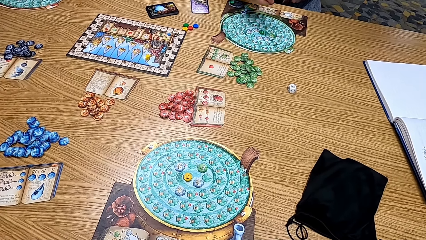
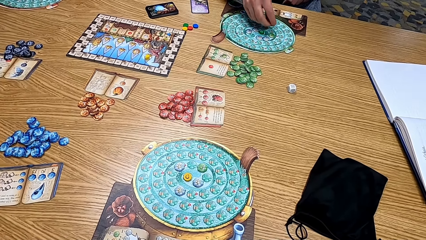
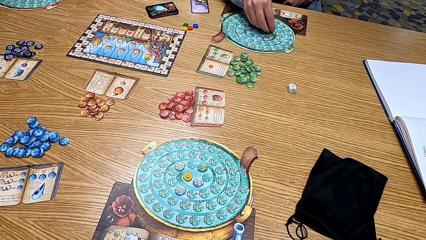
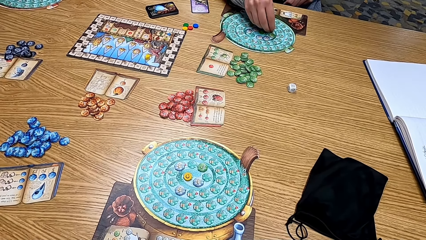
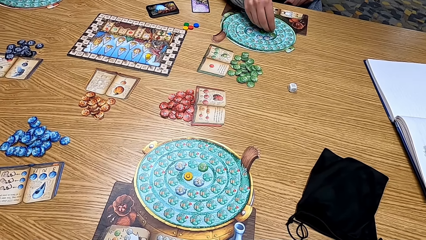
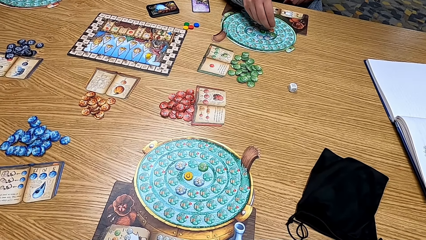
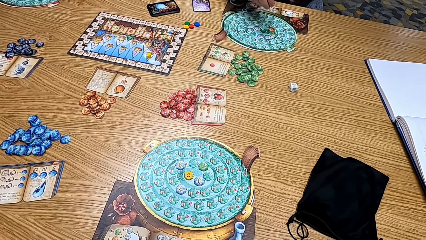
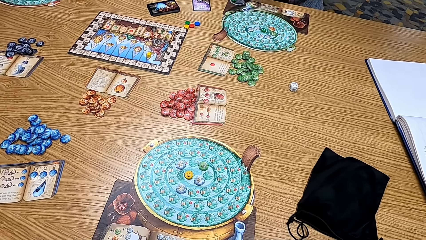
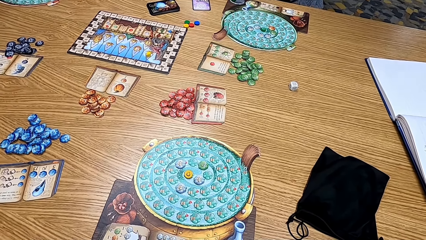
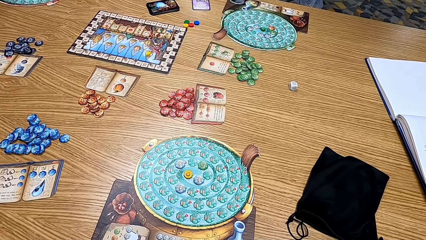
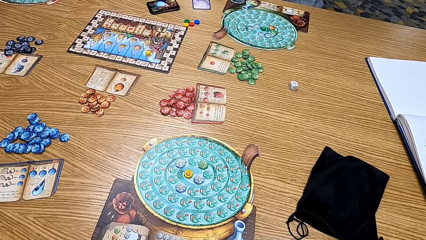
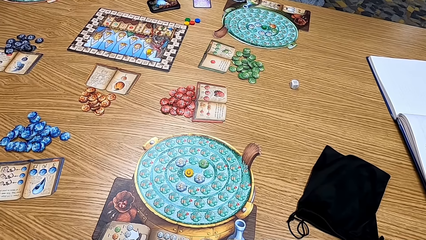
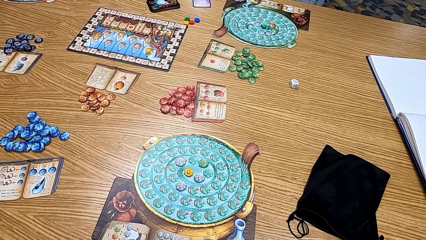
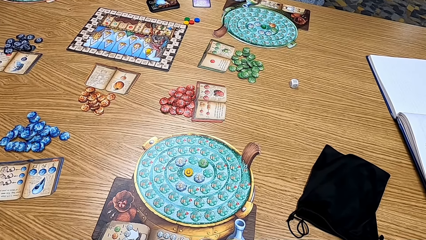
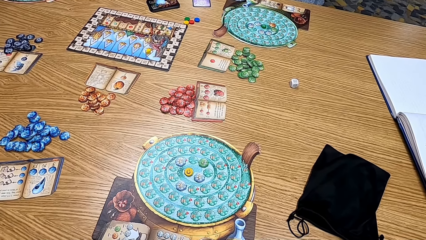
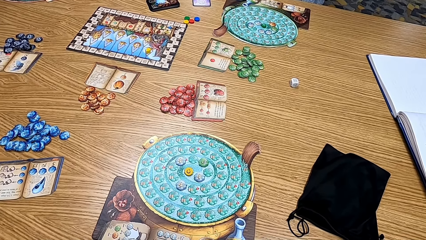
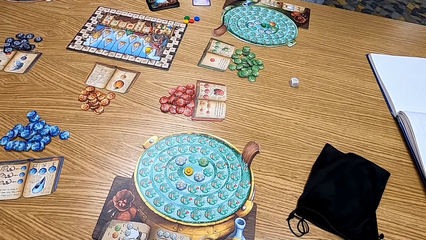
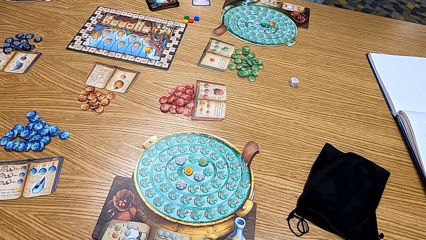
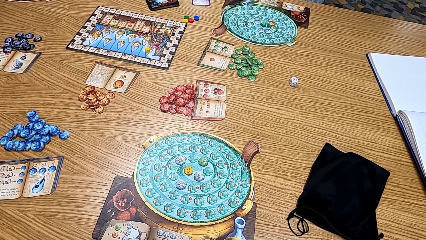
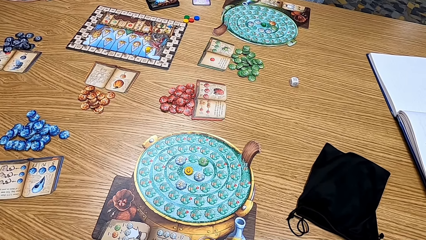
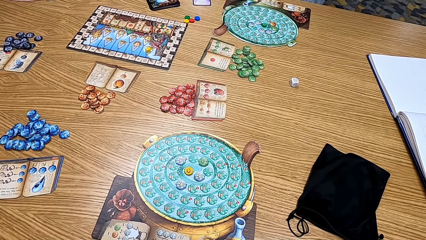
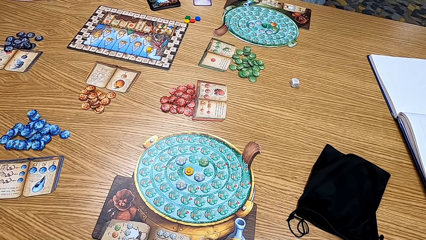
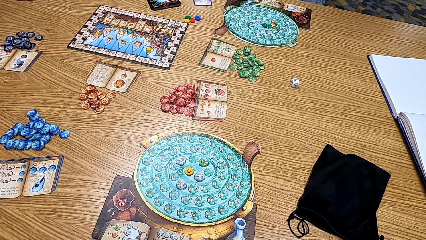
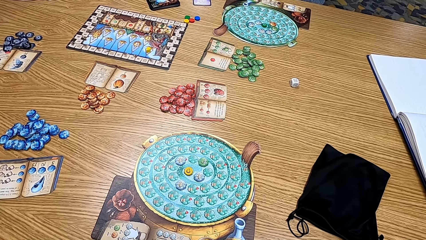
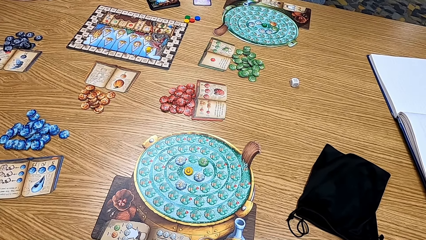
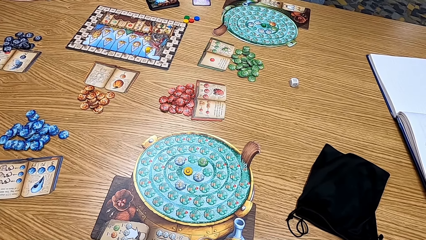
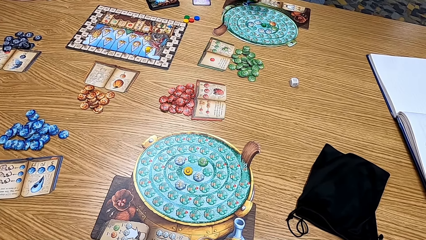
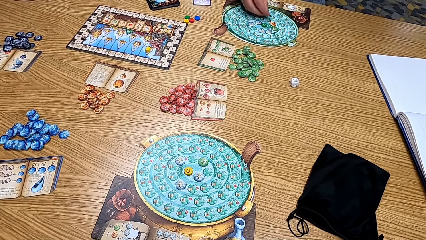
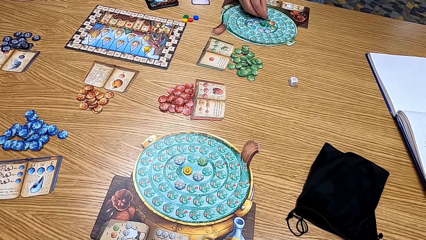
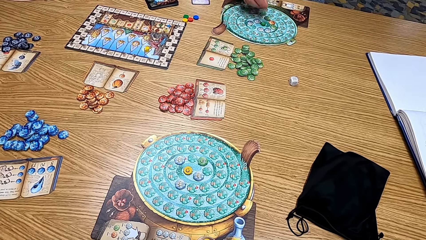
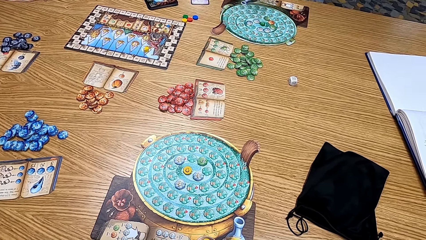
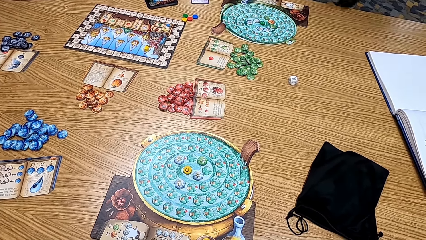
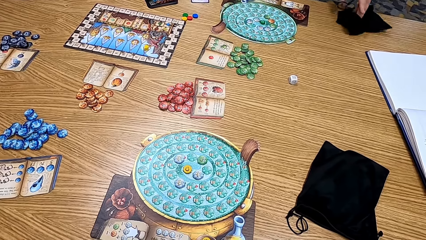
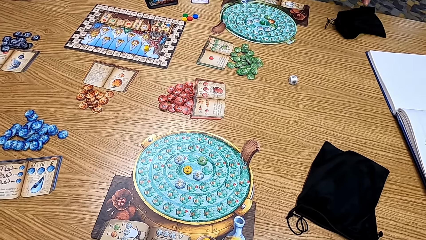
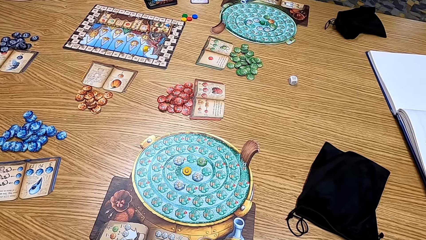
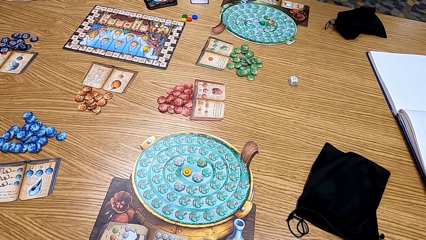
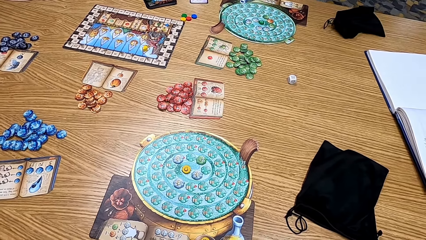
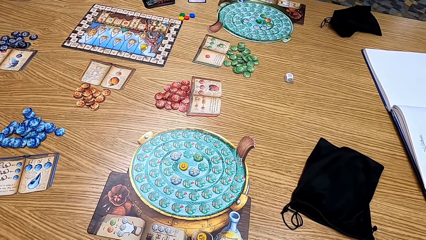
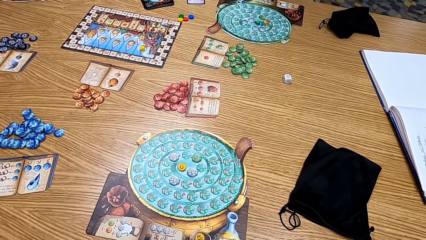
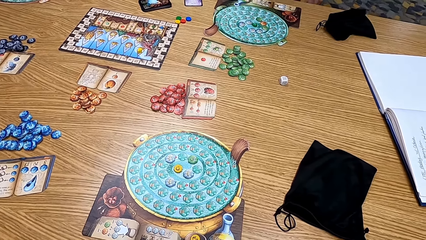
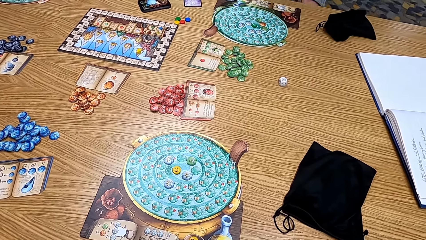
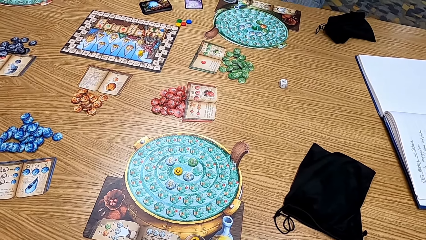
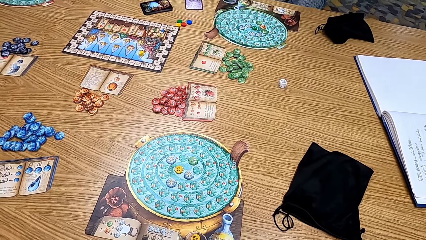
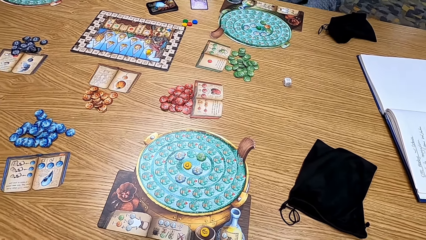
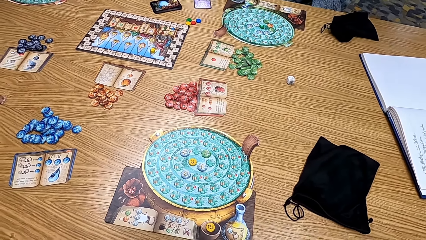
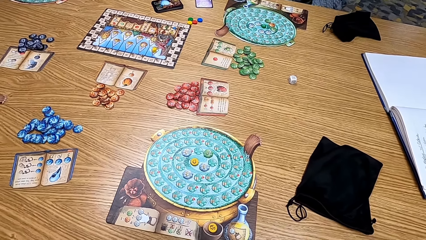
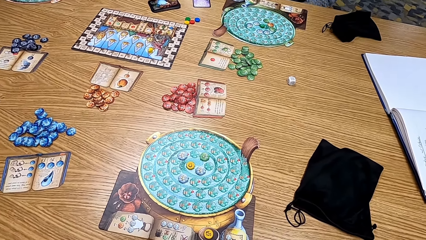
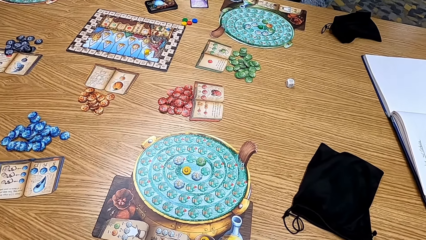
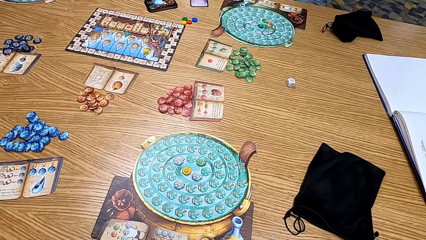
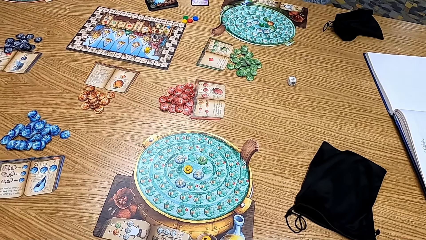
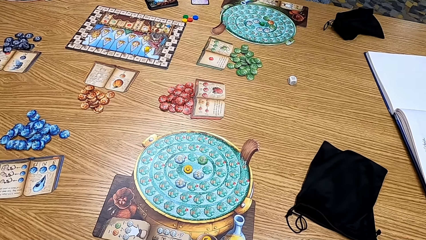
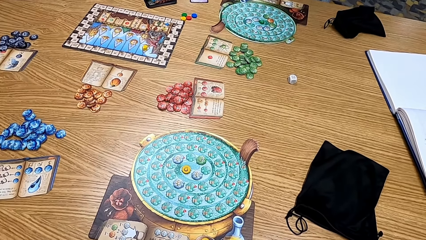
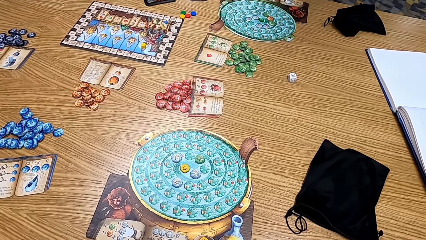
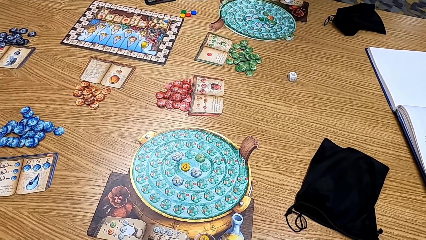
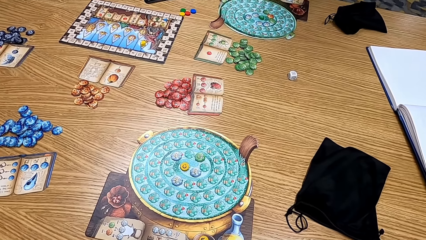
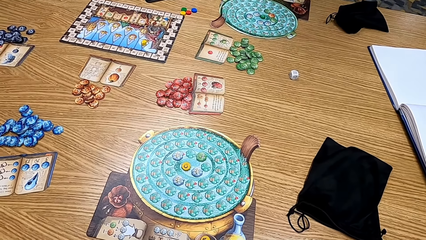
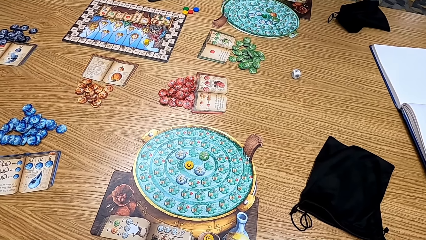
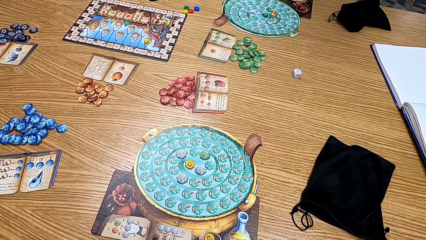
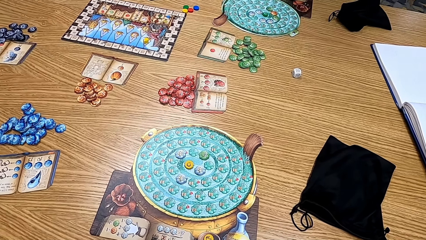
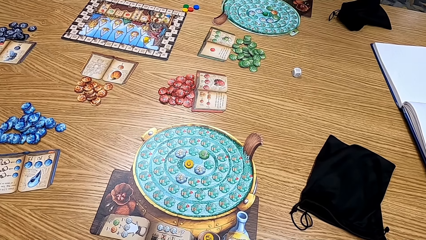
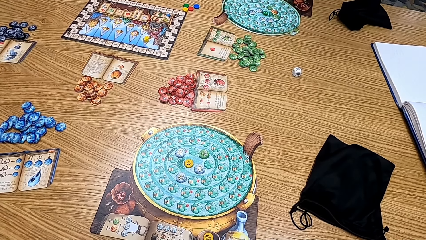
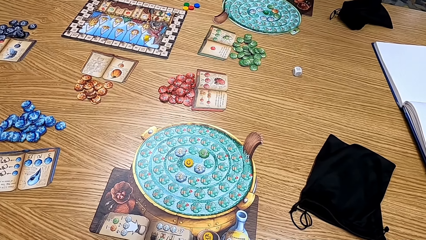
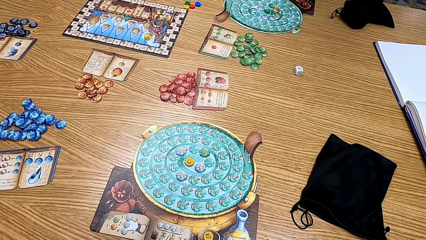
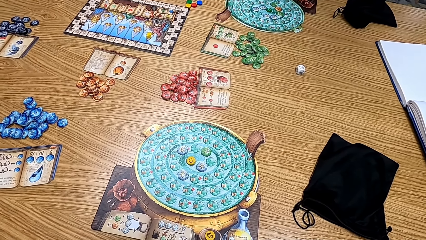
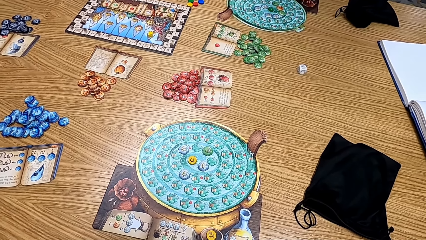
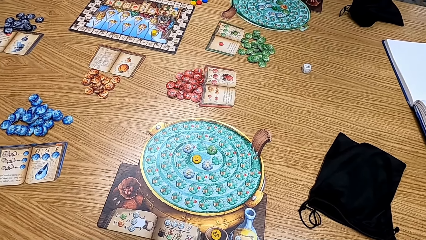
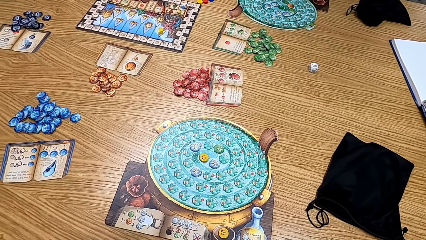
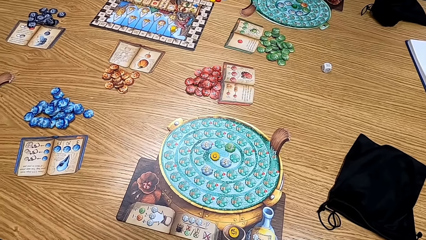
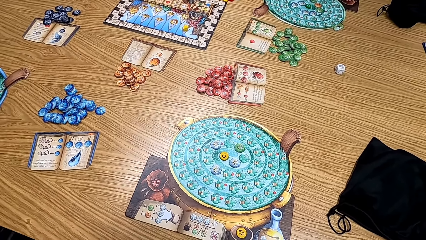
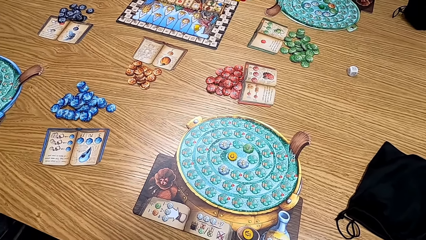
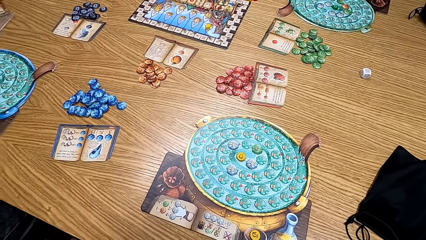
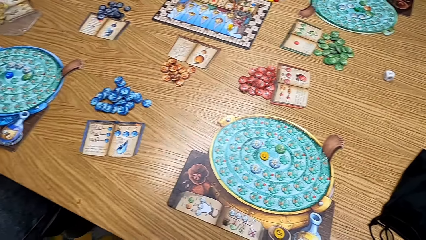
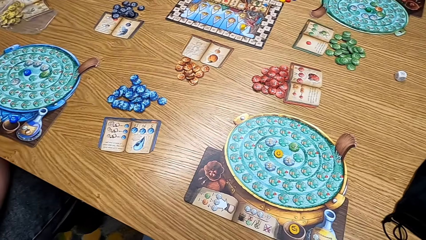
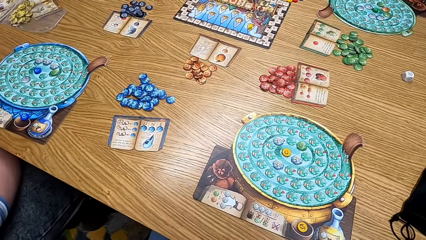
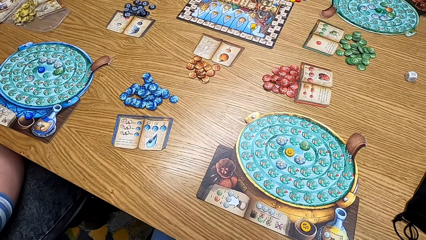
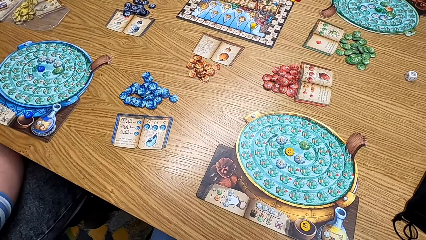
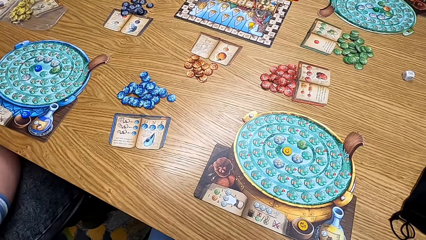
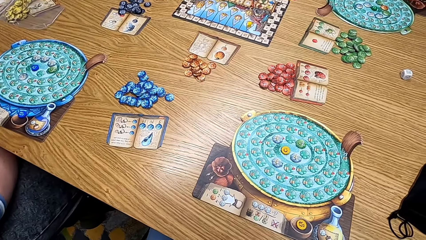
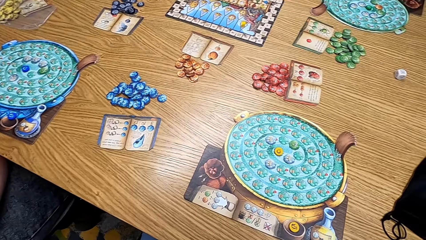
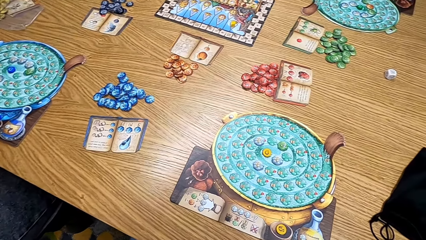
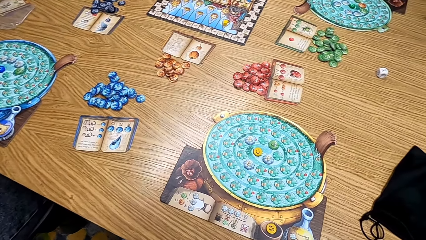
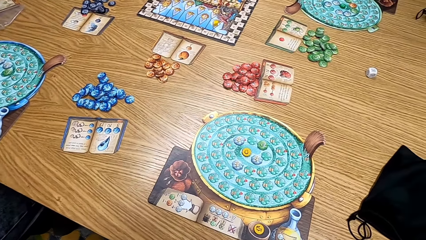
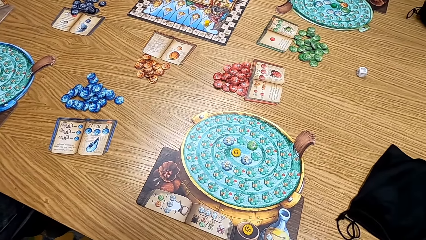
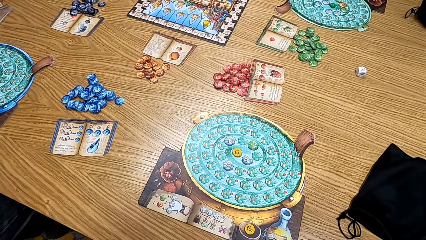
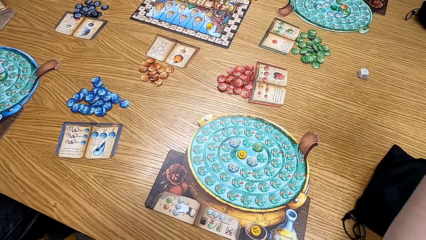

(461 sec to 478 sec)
A man puts the card on the table. The man plays the board game. The camera wearer looks at the table. The man puts the bag on the table. The camera wearer looks at the table.
